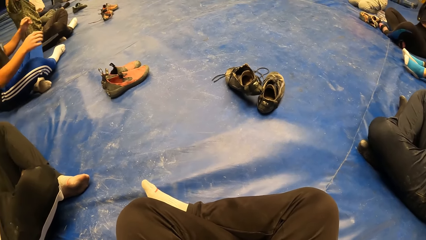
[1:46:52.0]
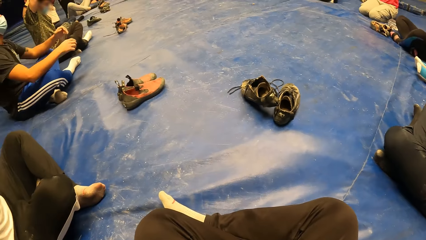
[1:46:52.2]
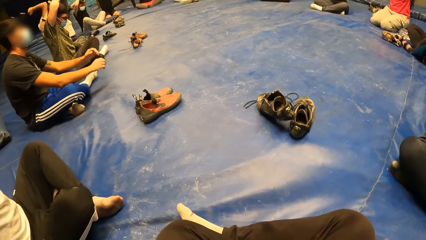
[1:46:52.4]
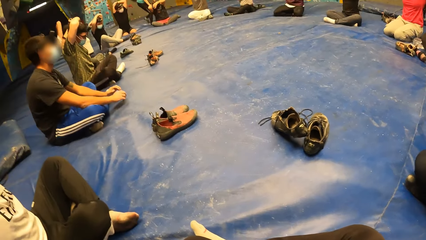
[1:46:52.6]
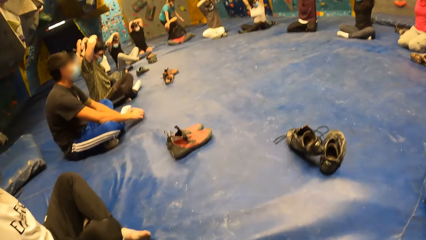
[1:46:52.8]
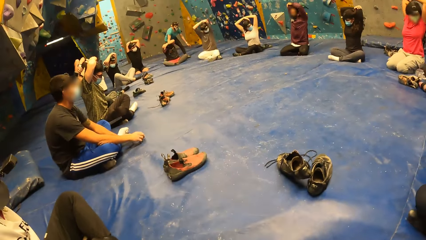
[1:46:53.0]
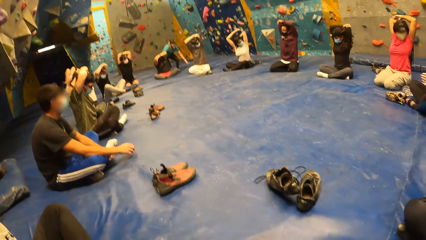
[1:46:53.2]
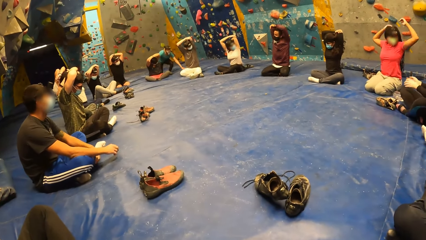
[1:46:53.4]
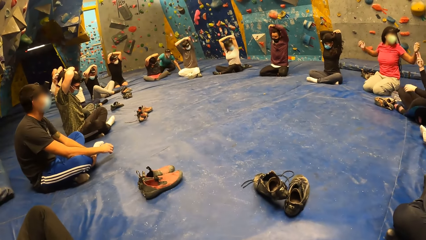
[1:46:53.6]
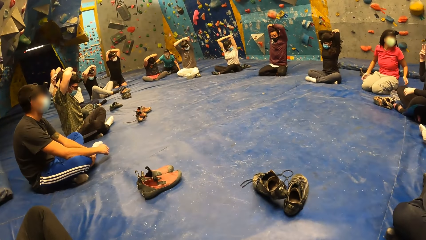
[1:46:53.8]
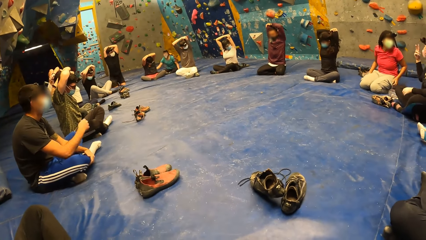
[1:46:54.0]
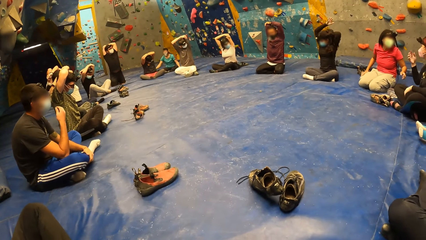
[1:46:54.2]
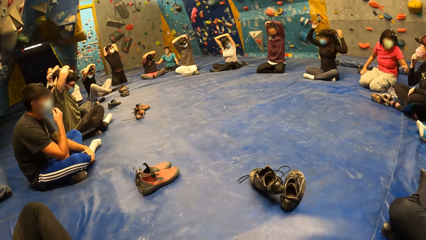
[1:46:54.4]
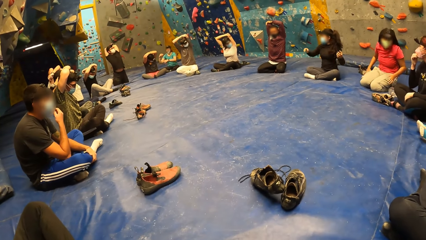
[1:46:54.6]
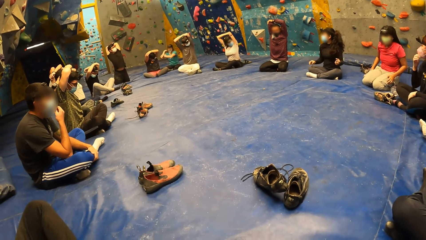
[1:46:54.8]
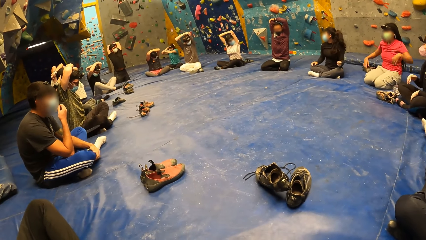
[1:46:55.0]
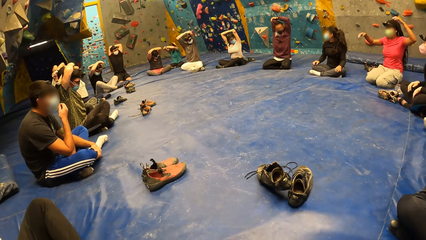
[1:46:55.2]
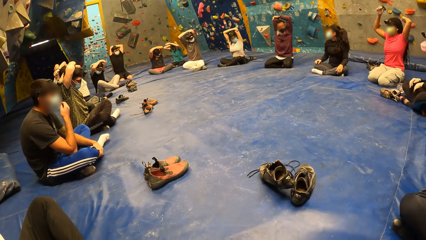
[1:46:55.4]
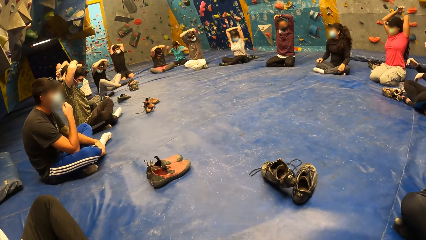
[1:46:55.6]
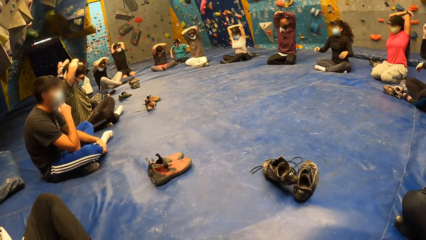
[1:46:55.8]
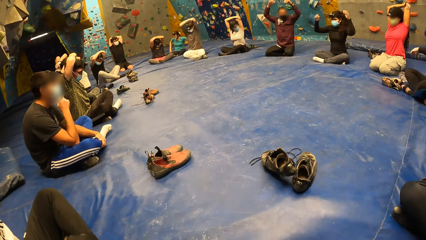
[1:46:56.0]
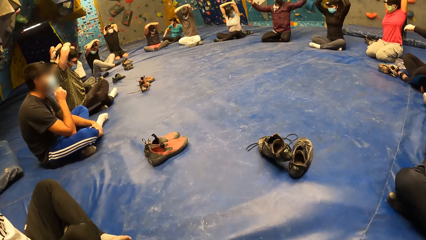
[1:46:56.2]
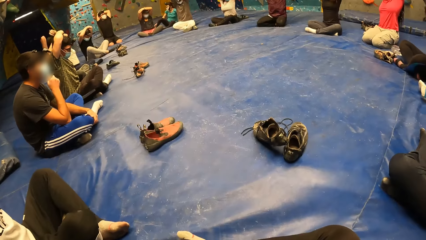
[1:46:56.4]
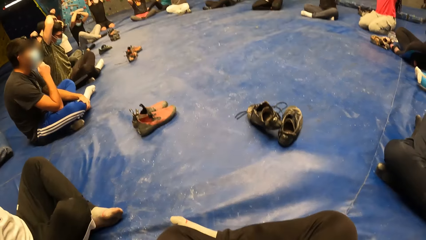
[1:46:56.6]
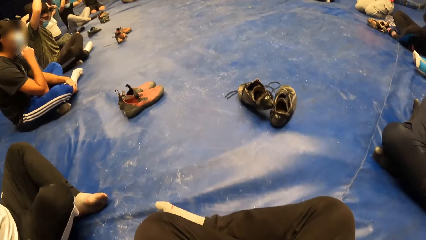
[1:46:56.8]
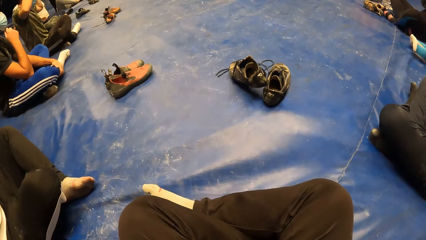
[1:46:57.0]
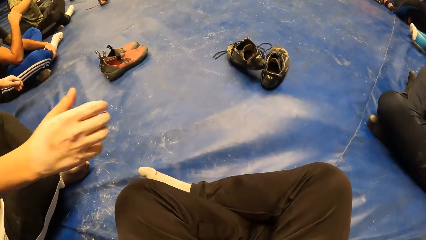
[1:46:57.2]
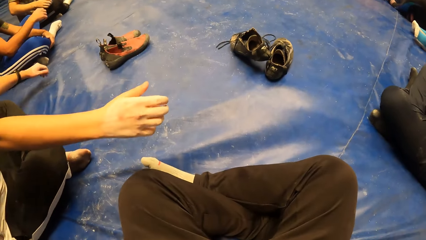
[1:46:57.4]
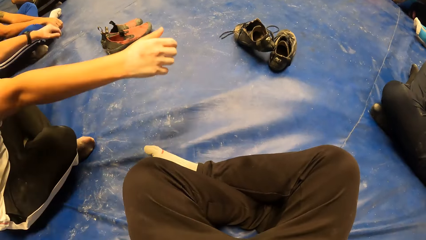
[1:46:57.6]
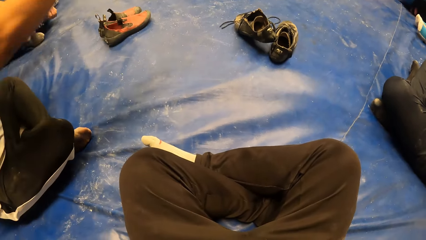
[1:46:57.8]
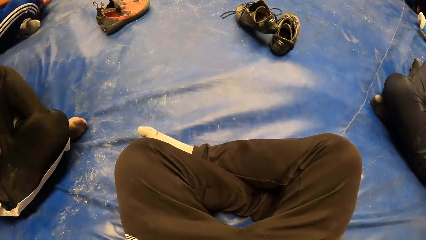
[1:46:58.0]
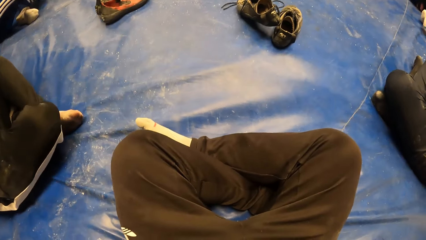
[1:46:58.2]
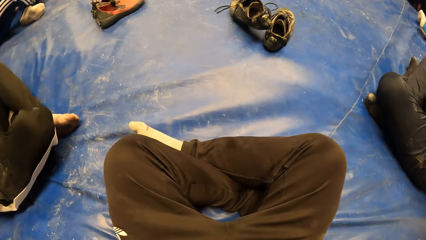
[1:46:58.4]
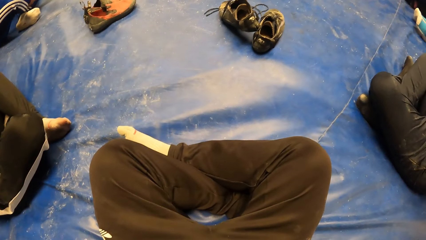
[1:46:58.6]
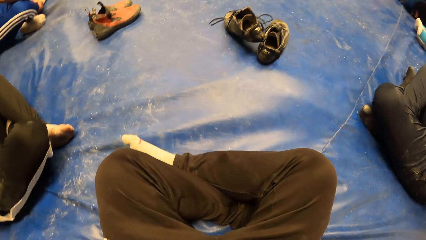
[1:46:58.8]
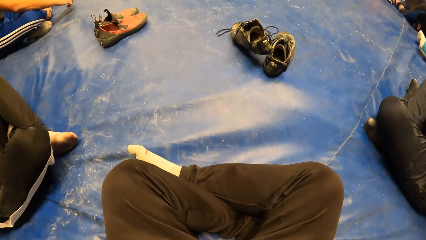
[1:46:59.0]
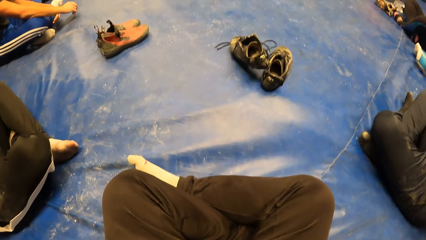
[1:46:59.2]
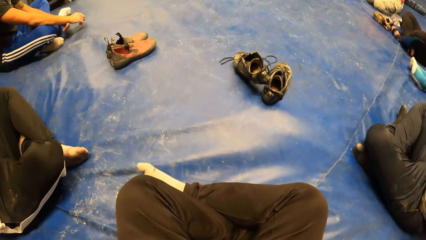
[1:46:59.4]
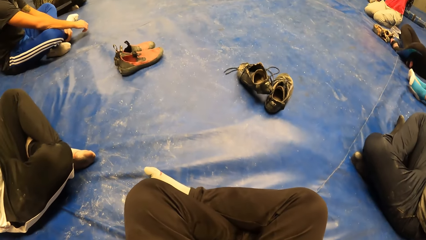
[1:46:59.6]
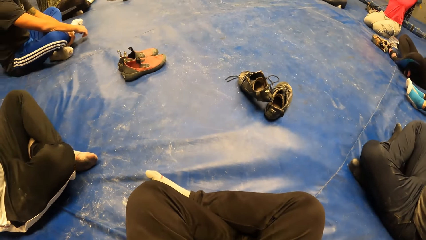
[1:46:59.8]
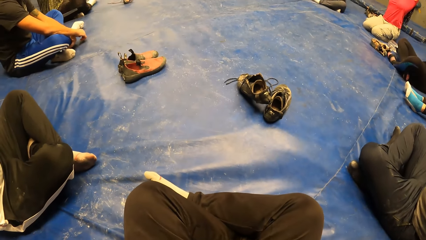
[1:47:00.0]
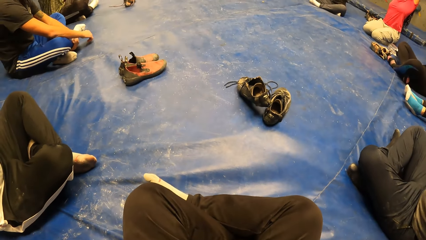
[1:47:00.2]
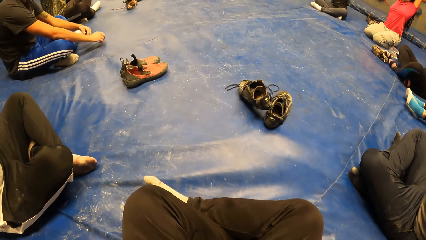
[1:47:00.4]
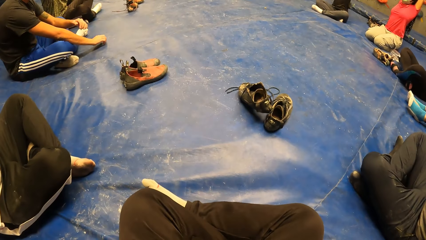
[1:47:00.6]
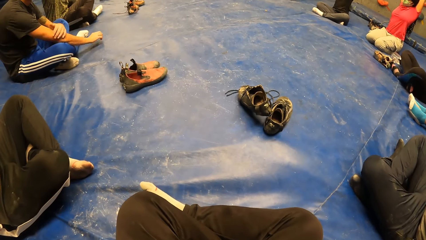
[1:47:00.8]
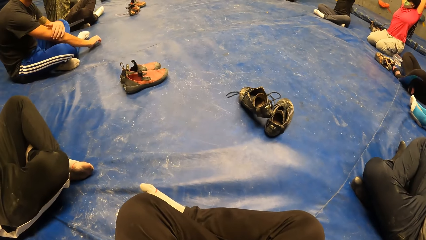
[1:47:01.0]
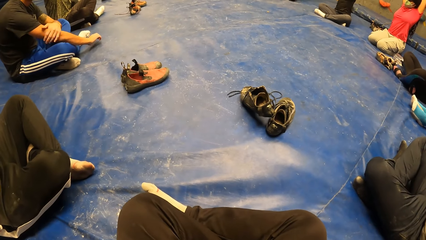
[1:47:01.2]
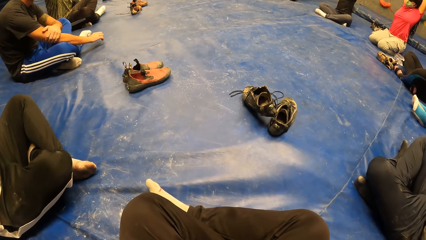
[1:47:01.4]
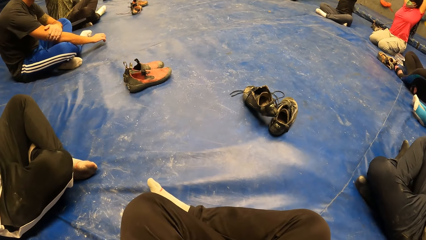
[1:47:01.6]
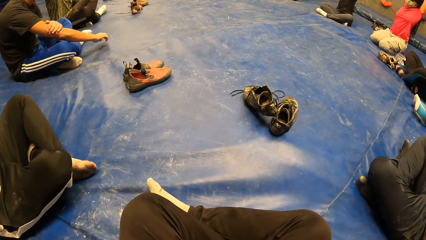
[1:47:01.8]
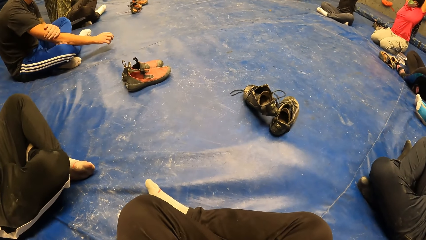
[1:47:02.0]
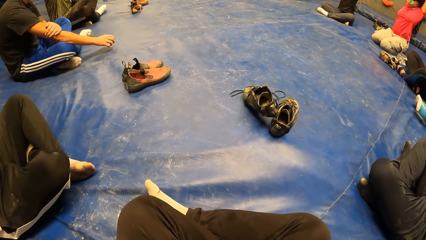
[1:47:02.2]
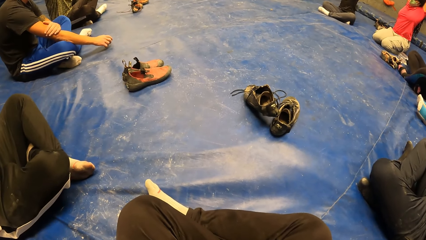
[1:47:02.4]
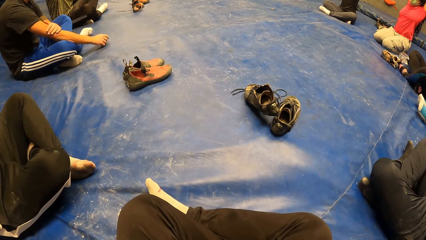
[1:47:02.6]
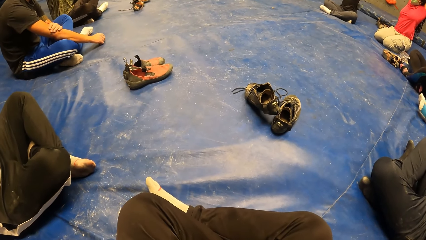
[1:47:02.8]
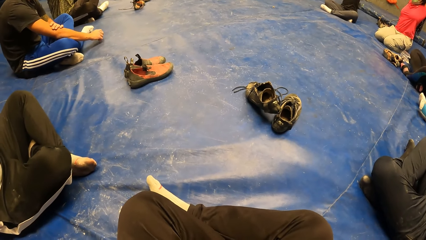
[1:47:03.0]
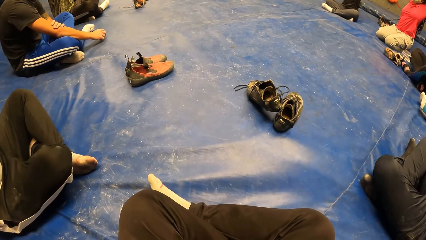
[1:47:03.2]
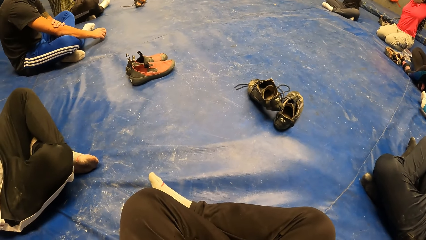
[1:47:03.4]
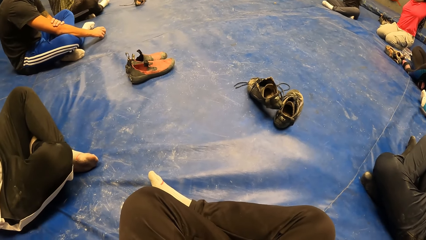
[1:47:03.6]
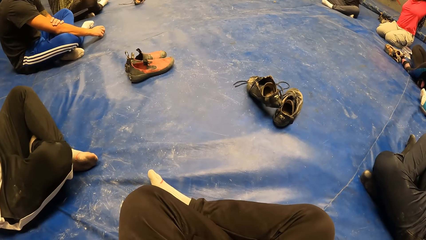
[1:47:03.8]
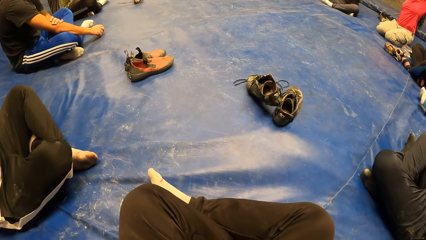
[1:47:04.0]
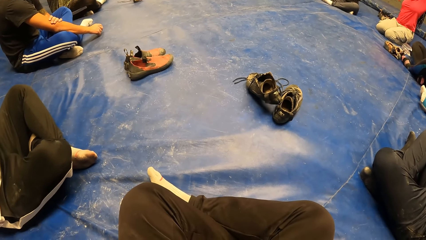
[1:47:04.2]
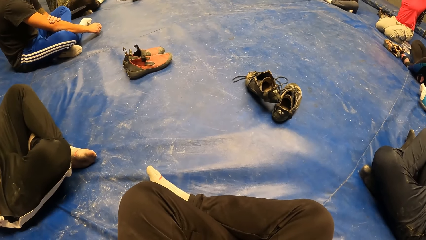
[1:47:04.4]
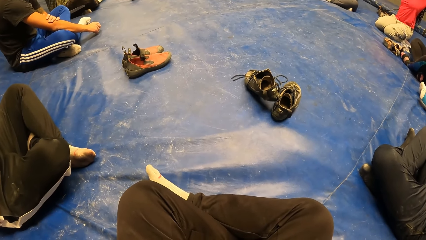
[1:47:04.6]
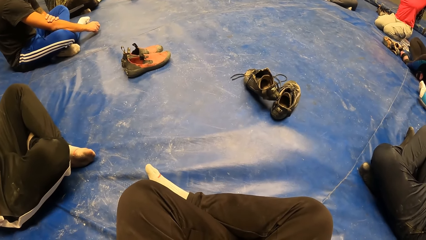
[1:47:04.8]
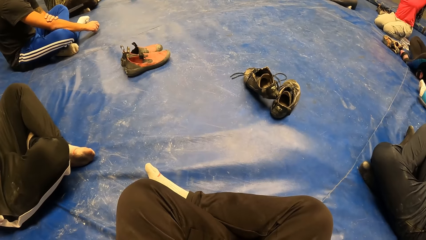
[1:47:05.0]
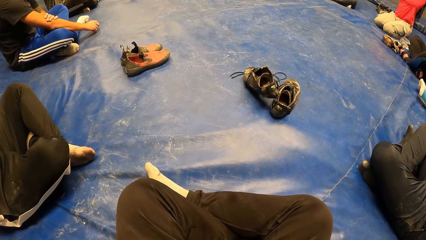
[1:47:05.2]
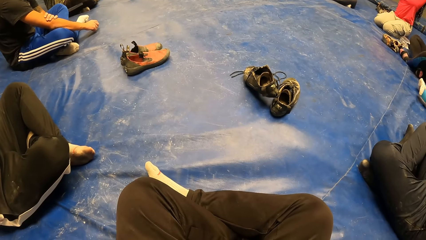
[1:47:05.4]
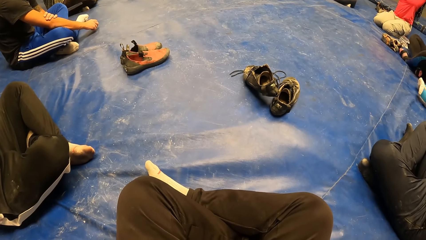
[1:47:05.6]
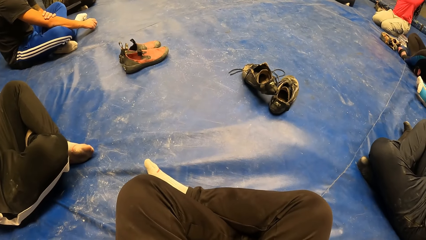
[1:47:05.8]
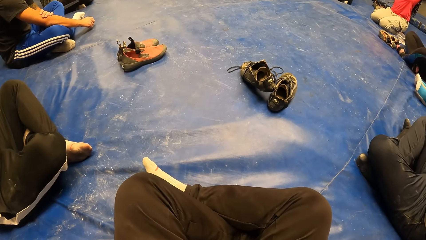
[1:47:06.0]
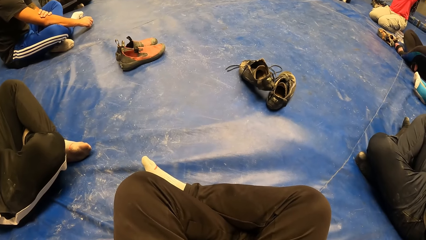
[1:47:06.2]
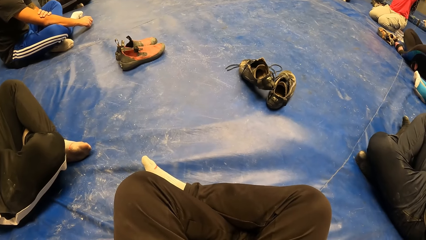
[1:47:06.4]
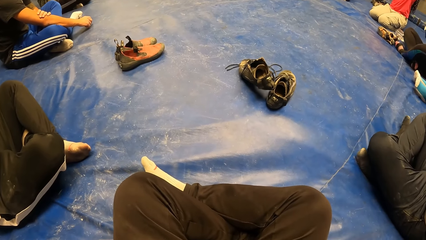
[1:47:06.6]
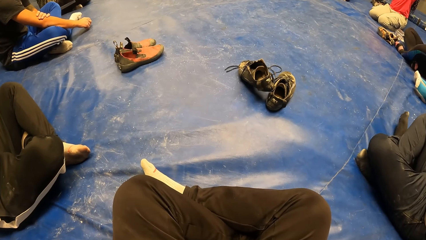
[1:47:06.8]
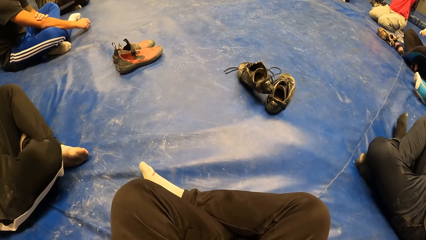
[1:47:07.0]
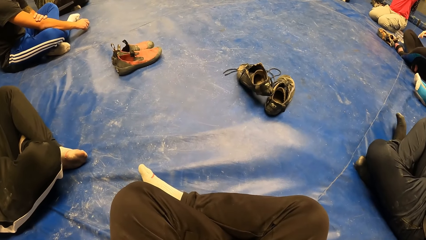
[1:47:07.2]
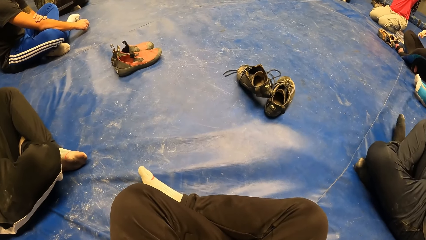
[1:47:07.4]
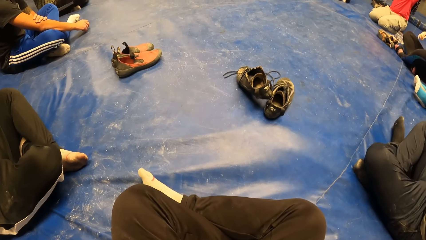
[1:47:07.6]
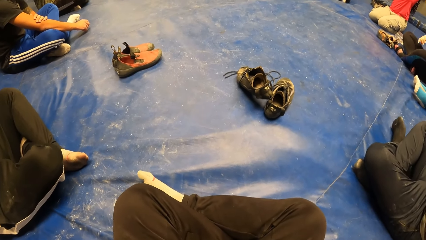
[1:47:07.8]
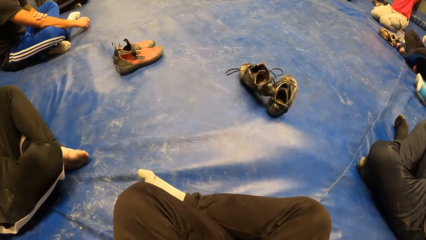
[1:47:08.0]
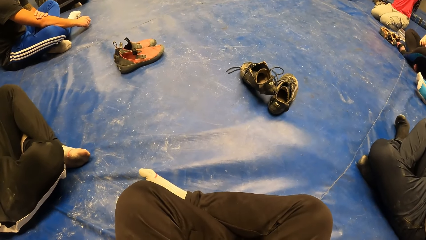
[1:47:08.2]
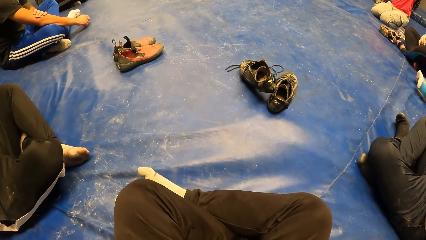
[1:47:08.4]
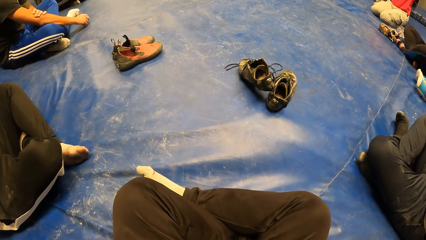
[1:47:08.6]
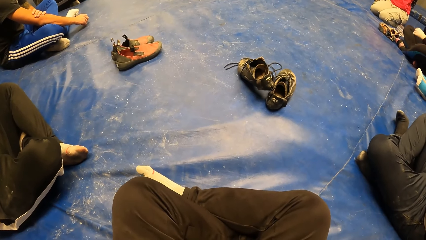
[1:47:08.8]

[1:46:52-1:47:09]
The camera wearer looks around. They exercise.
